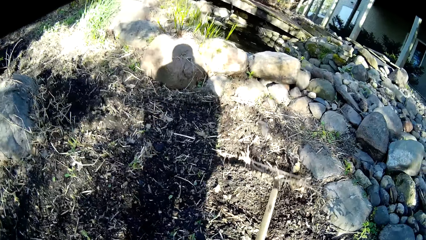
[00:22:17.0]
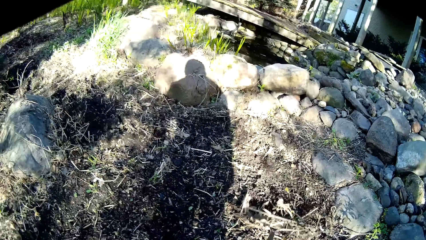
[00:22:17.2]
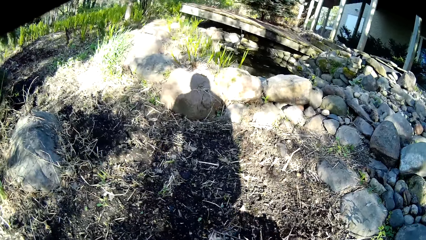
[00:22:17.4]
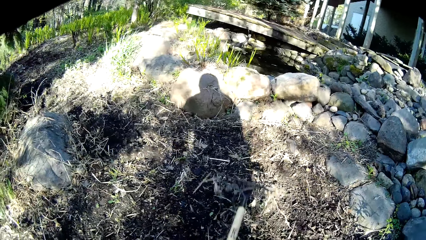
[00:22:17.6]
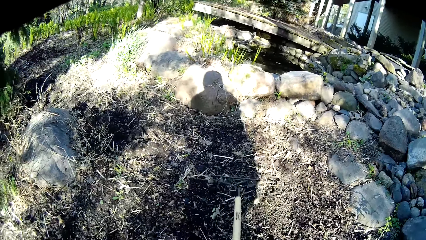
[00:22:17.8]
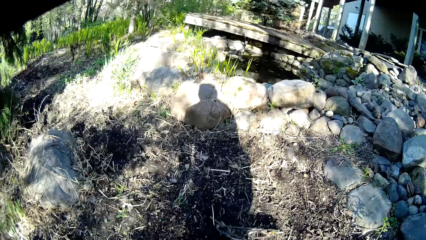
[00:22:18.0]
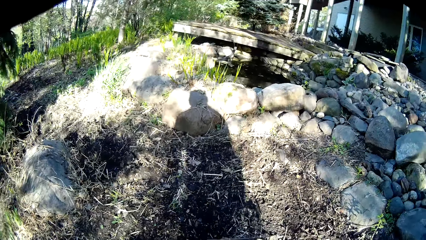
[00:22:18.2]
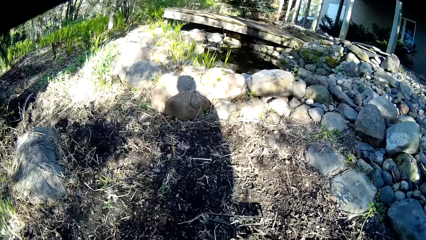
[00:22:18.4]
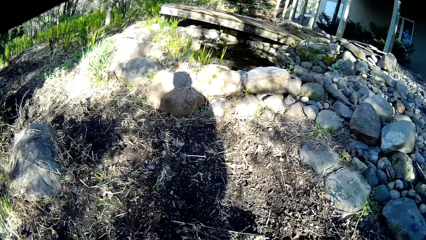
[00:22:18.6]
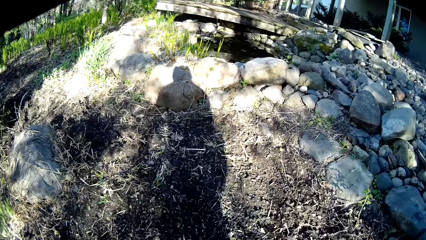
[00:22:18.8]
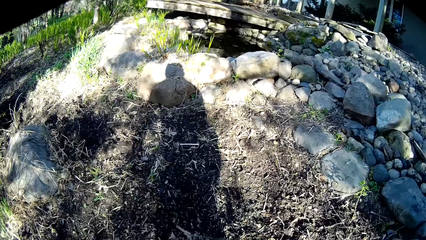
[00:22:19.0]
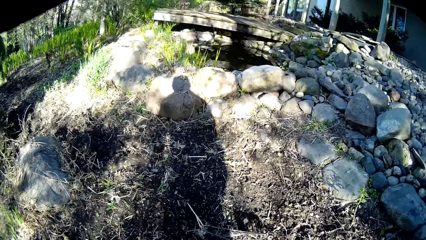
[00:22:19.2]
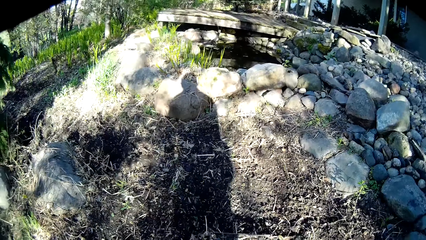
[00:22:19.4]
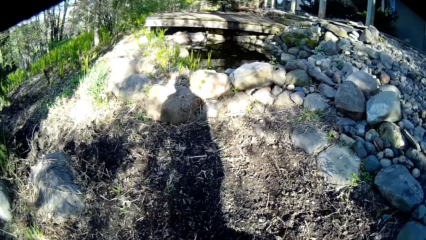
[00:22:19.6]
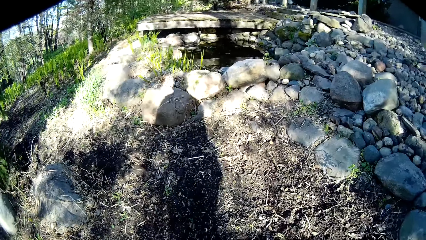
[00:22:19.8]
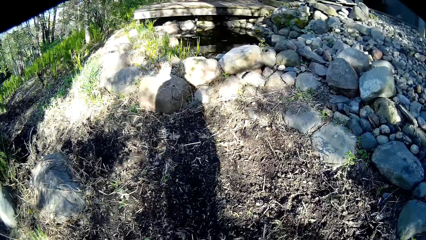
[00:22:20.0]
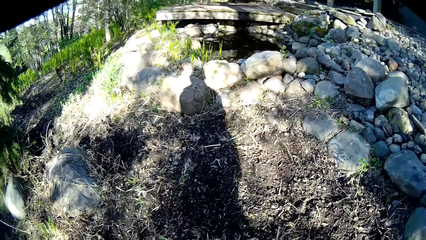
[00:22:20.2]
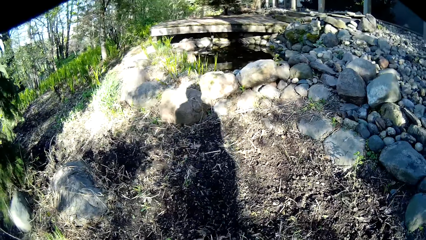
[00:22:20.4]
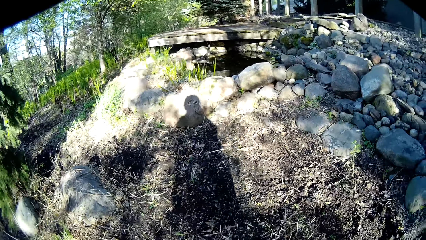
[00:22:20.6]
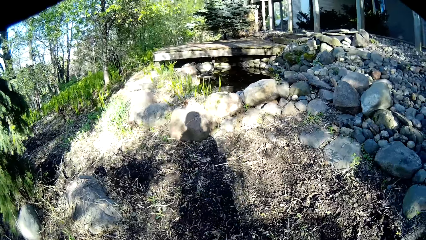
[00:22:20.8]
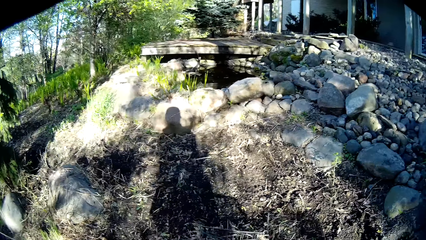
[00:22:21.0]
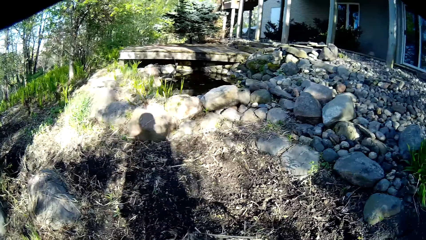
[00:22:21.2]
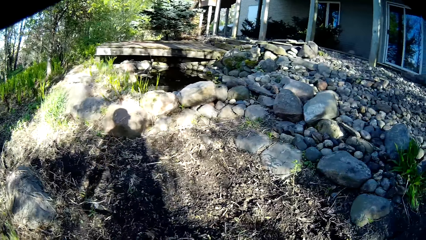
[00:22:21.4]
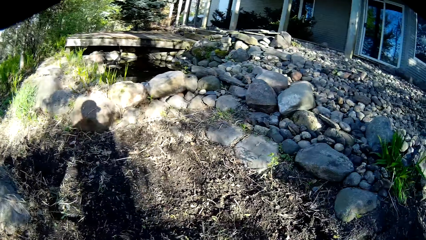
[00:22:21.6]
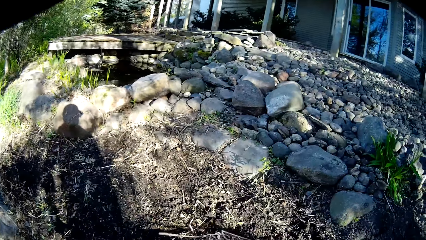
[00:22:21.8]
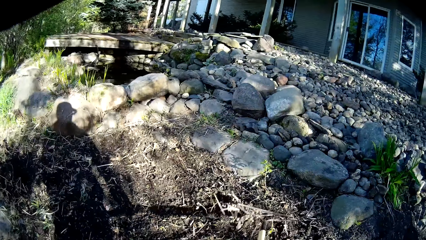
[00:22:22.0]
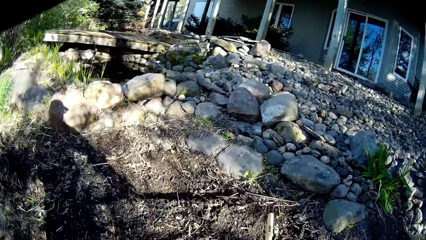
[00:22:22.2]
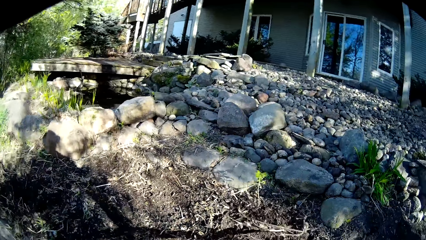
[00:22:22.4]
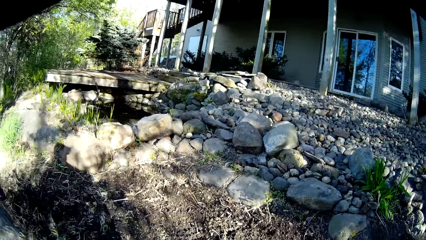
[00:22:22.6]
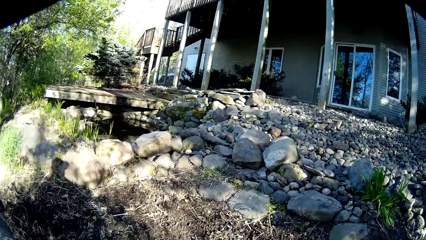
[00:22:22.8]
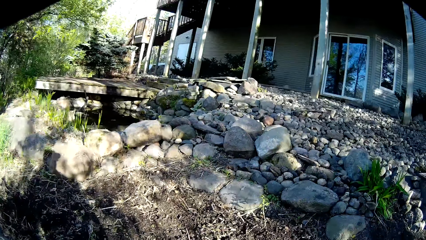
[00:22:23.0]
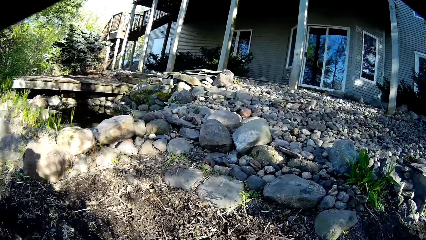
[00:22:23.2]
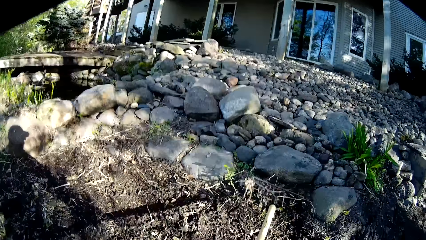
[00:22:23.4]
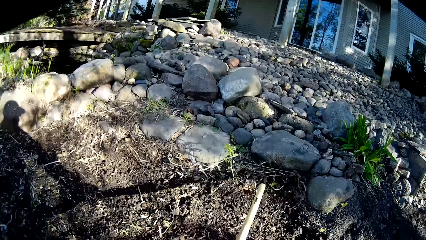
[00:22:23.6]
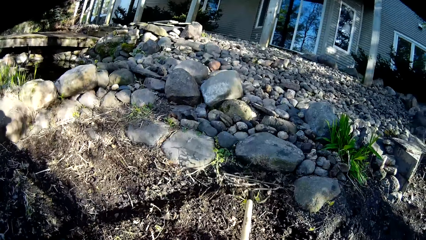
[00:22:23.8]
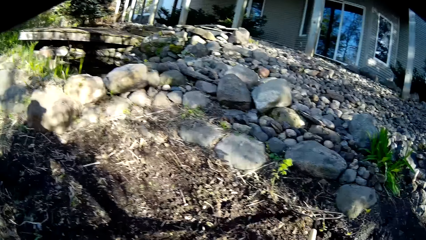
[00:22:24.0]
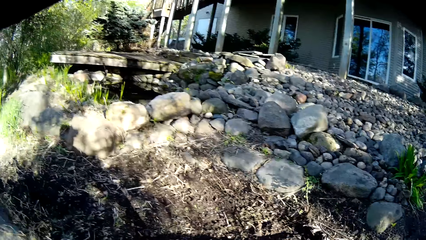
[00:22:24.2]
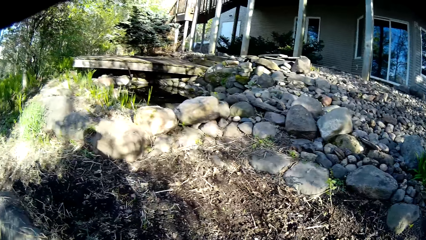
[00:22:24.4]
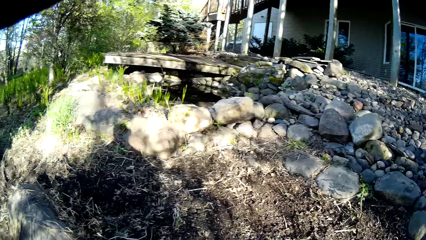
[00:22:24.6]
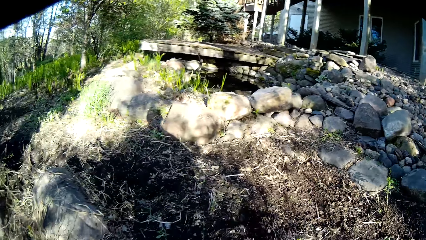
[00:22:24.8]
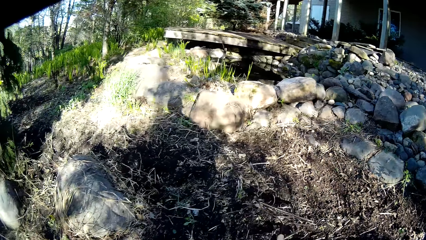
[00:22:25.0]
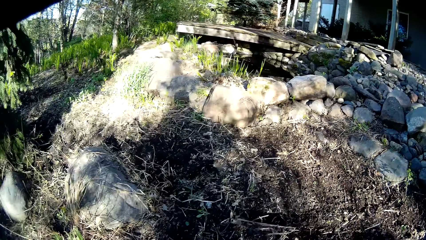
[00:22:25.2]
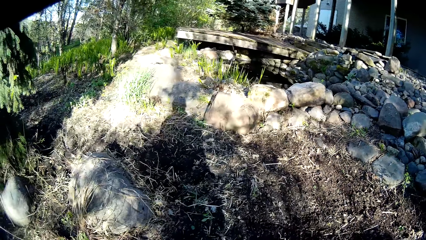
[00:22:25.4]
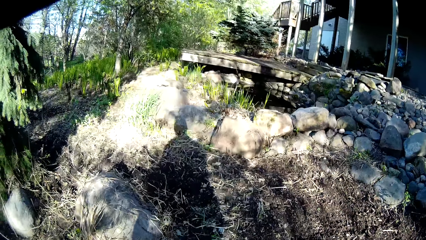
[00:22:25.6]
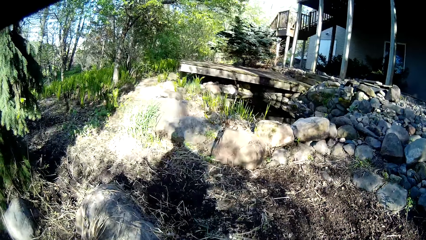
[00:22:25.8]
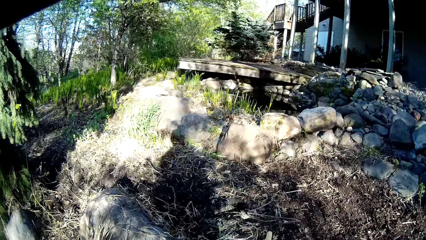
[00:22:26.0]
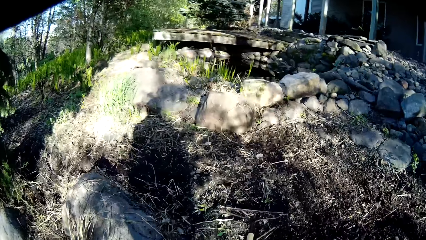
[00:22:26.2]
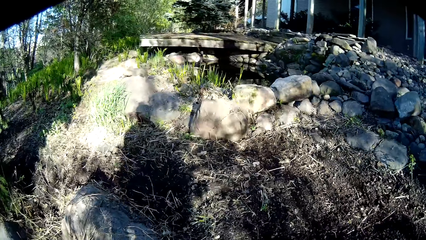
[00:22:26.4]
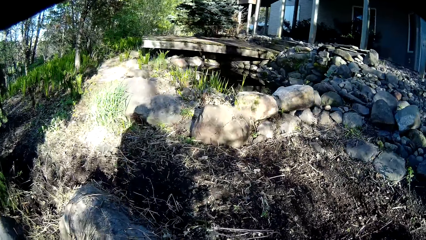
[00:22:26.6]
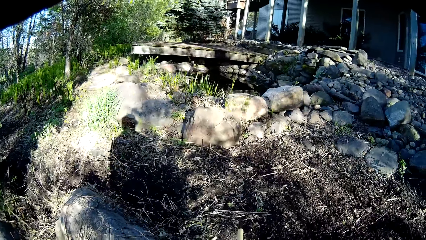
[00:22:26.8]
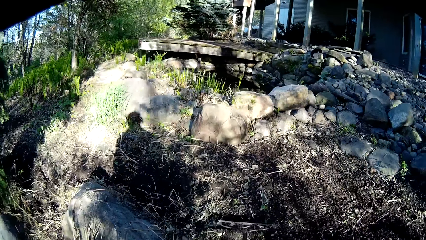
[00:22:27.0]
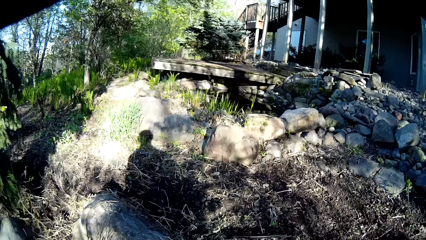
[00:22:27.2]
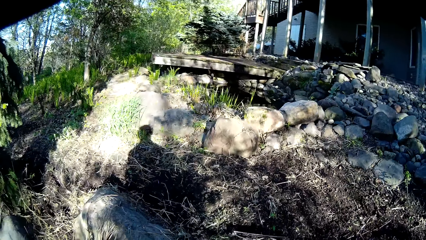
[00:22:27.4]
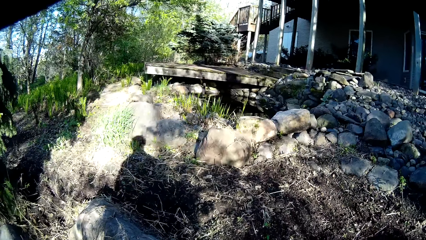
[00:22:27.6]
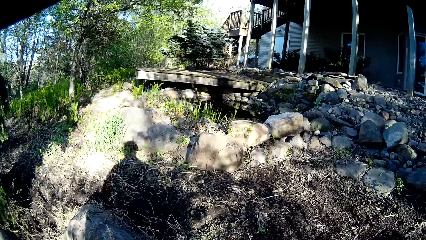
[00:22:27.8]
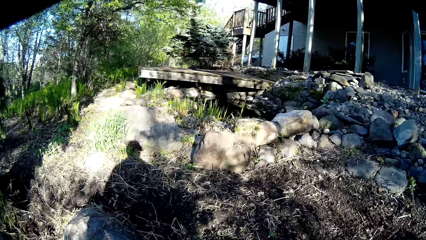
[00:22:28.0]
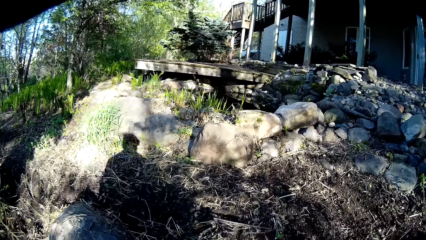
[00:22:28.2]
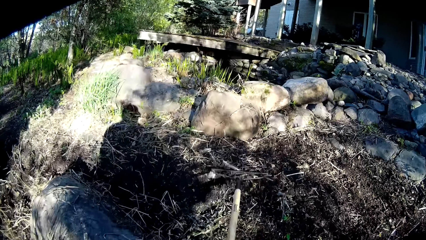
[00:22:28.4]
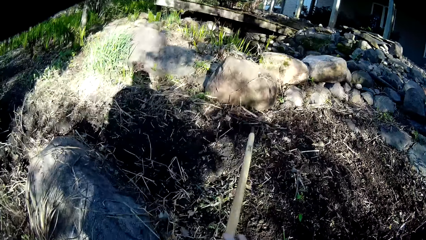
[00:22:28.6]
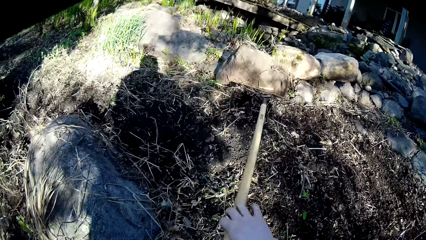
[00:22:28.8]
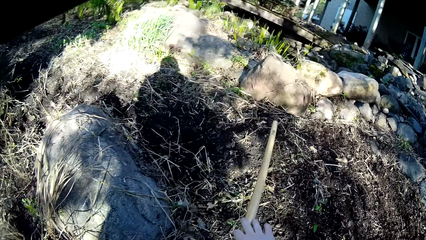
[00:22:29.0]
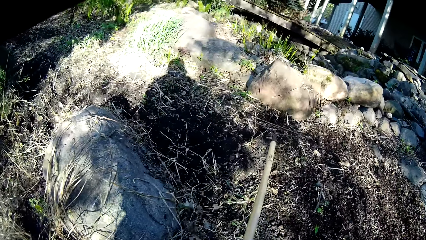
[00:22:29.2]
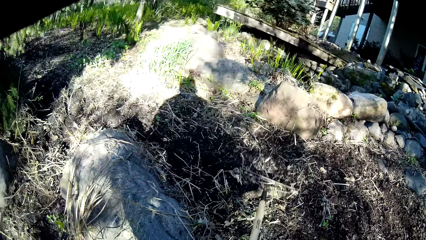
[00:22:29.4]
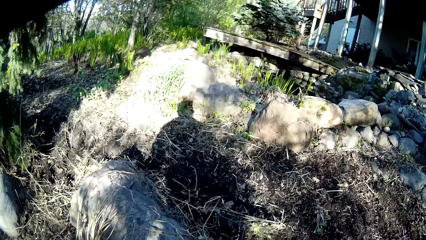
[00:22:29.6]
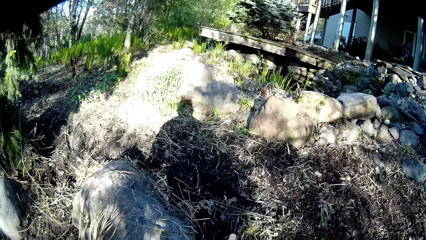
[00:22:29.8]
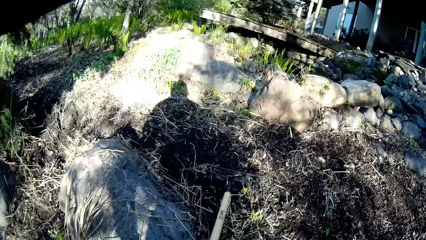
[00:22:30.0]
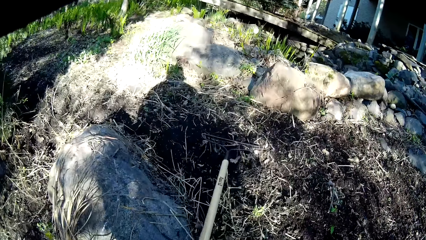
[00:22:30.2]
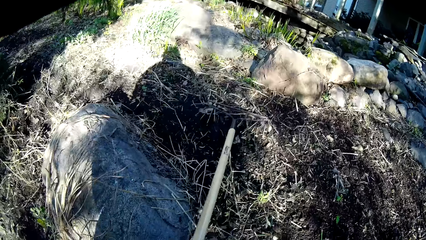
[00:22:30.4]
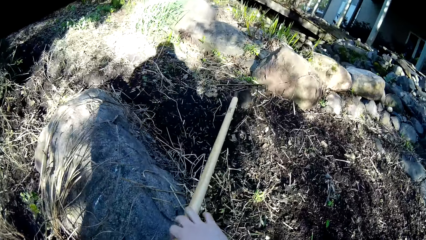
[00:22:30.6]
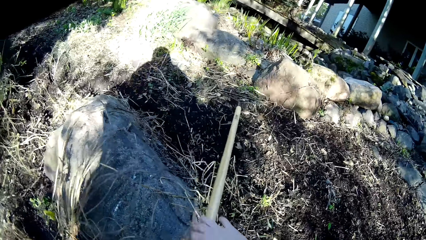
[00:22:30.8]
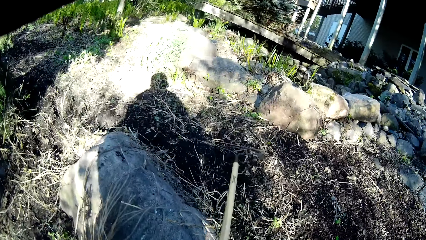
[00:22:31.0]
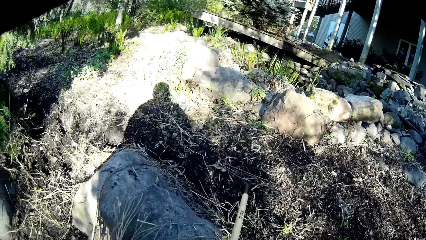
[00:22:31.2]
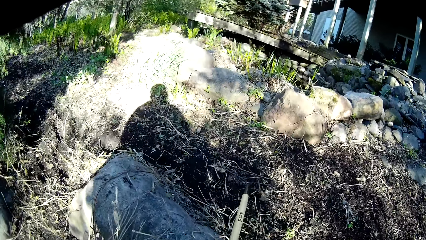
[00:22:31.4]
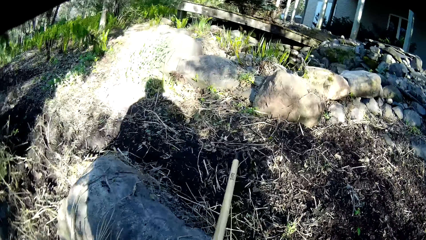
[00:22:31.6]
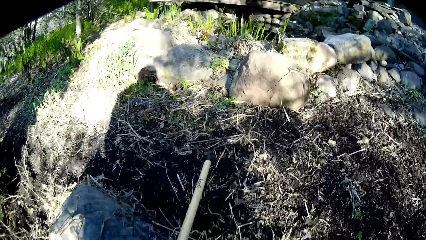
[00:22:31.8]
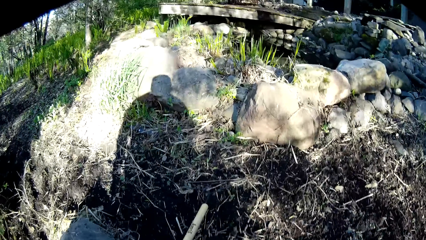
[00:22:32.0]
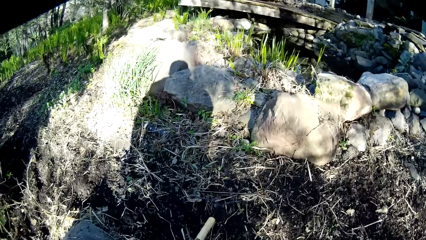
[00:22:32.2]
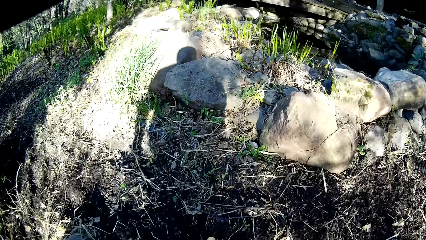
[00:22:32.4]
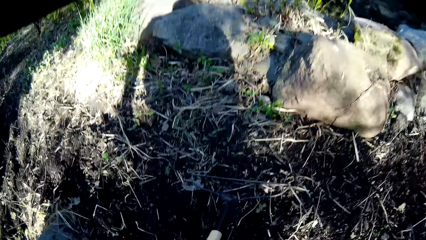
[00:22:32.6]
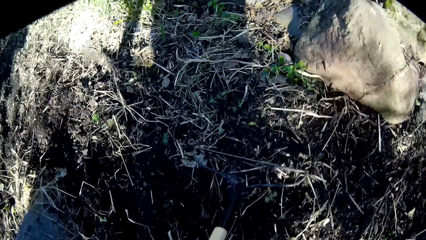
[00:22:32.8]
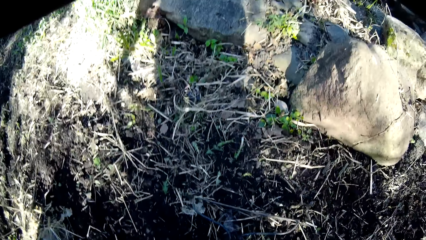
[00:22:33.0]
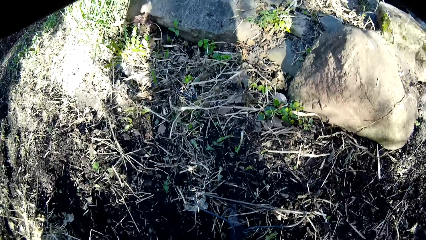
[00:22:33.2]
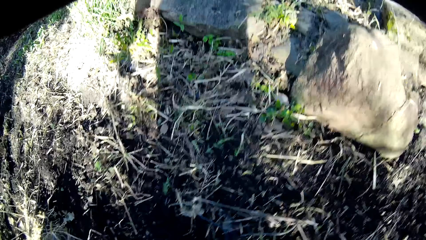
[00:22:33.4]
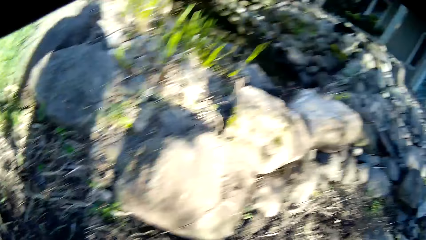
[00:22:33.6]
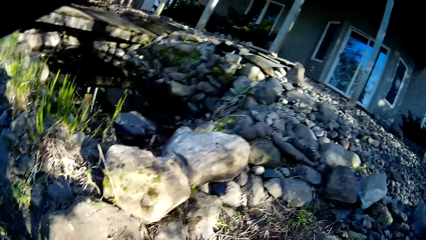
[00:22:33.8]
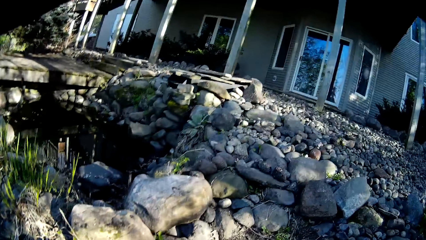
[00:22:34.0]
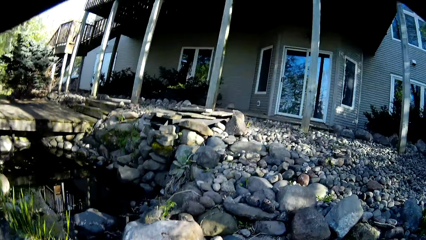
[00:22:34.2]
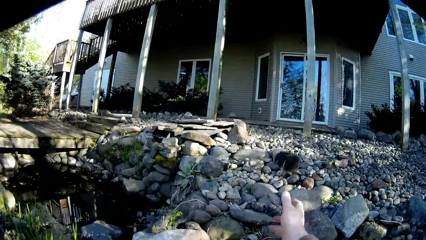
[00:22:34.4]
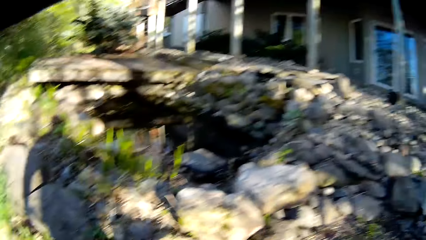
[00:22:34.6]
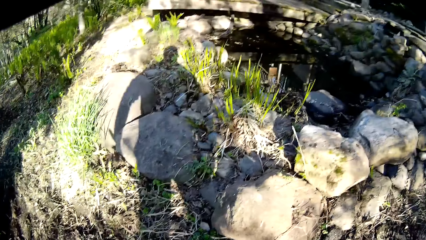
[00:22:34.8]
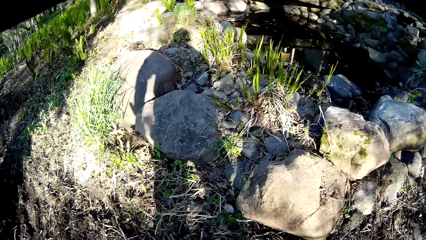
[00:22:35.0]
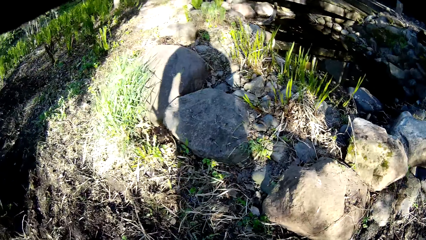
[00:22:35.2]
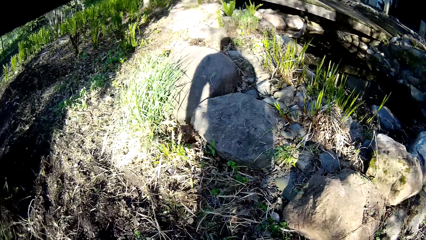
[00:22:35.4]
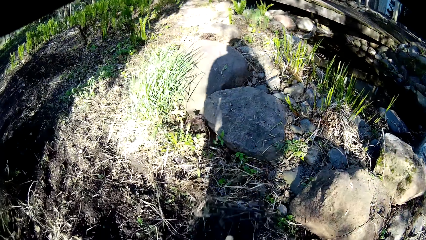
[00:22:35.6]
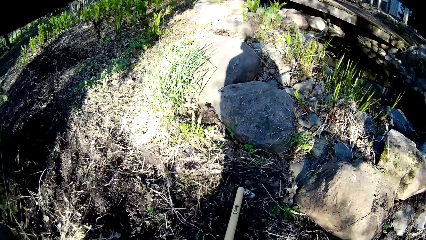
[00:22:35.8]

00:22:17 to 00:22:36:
The camera wearer levels soil with a rake repeatedly. They pick a stone and throw the stone to a part of the garden.
